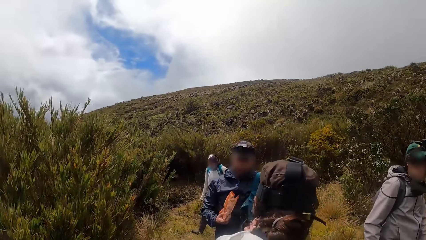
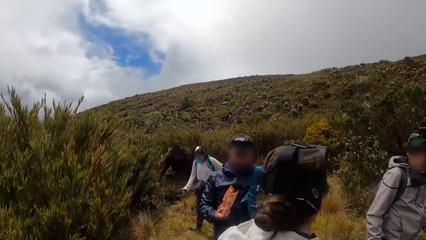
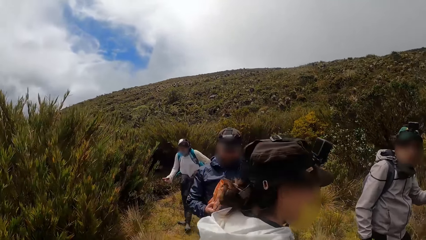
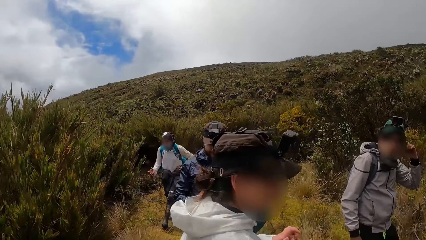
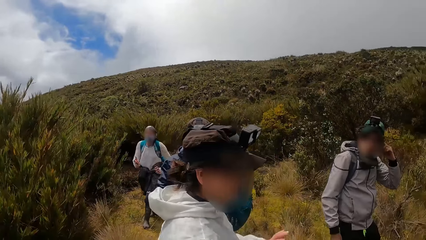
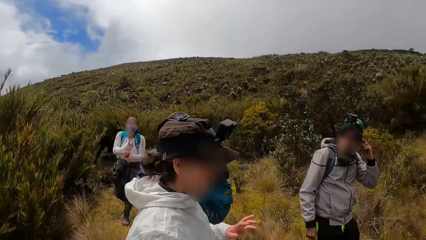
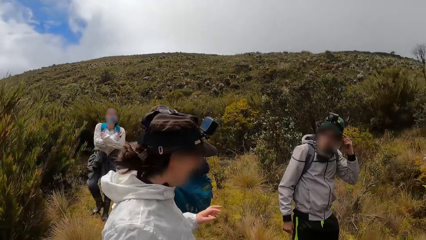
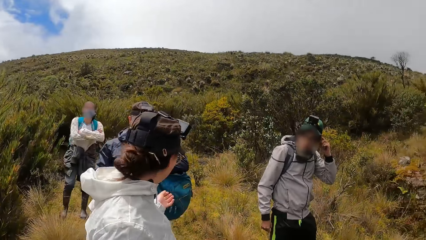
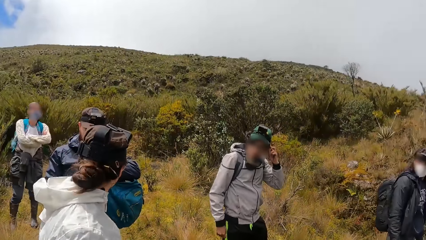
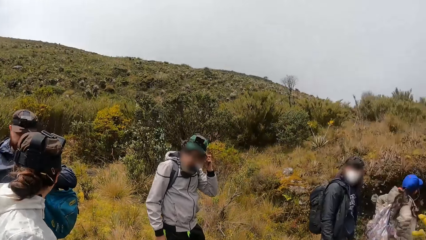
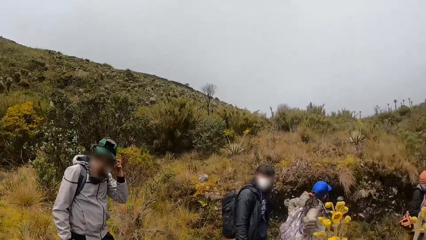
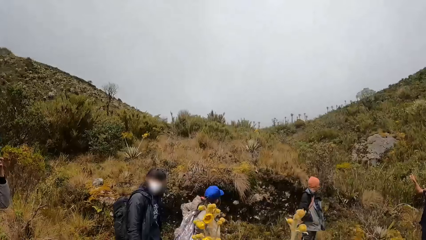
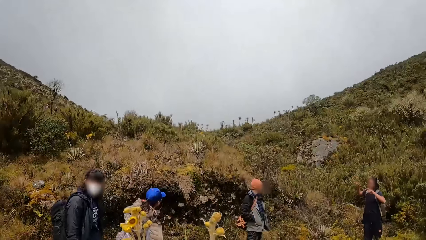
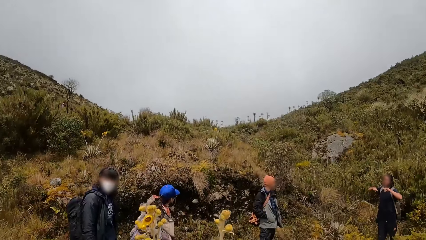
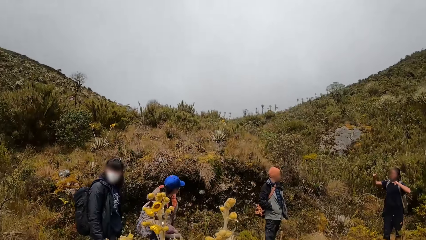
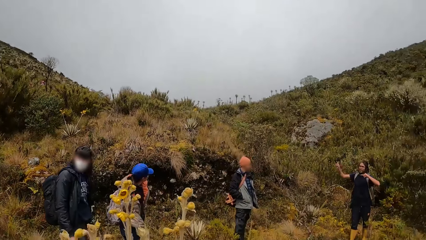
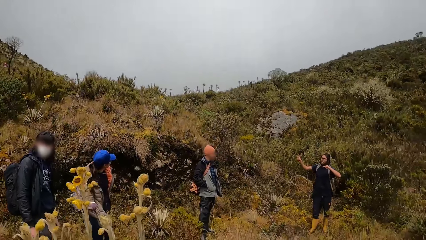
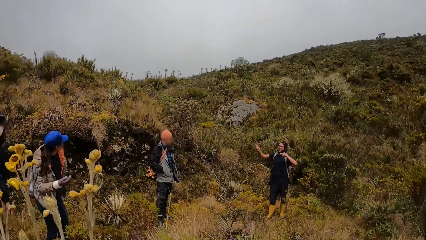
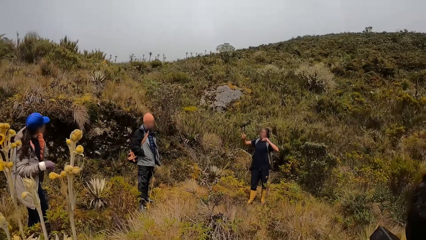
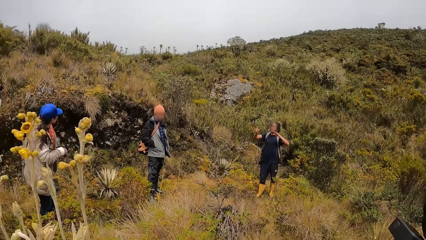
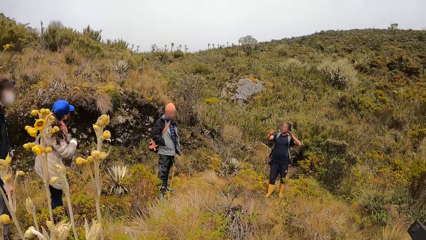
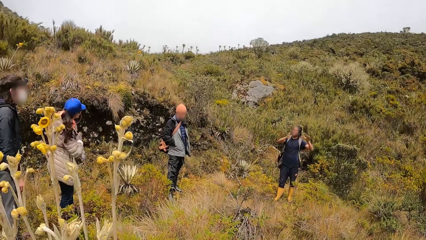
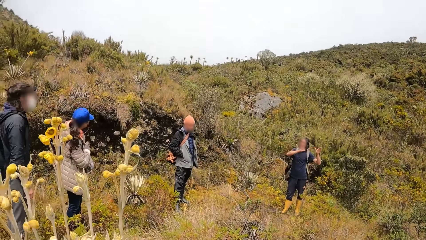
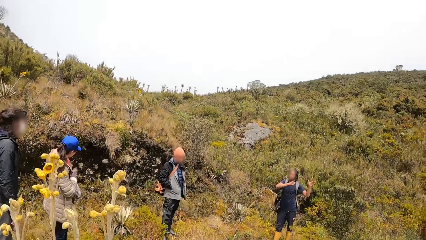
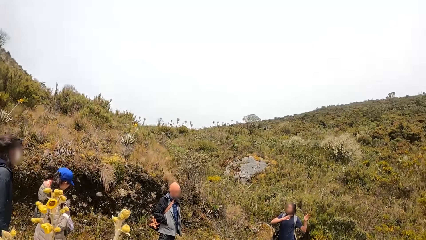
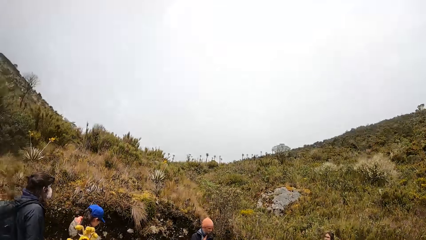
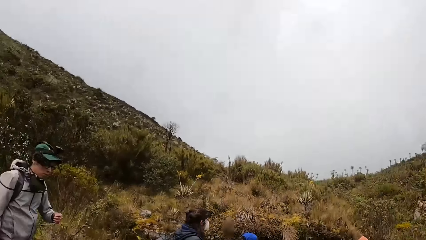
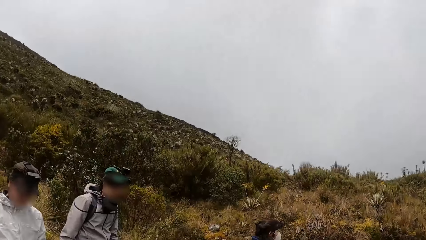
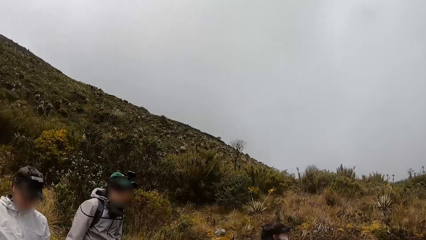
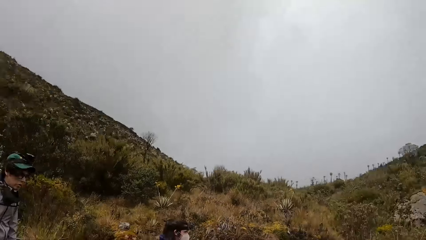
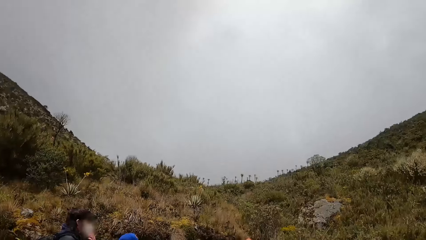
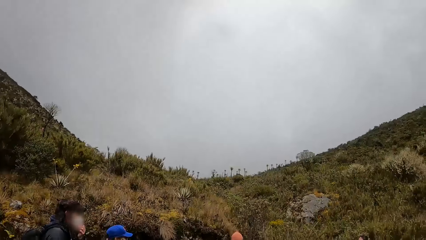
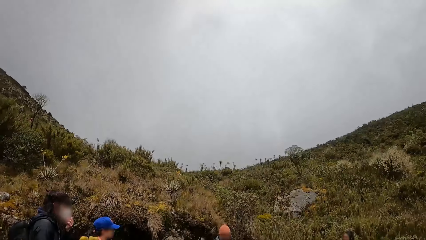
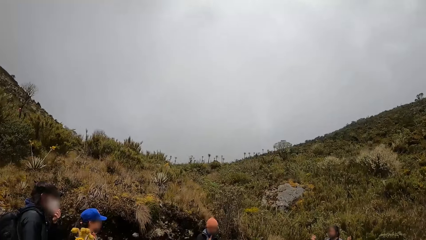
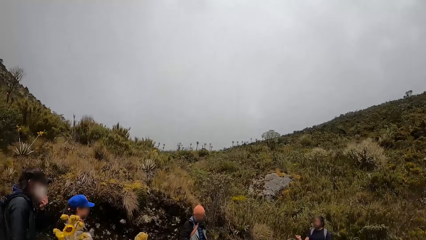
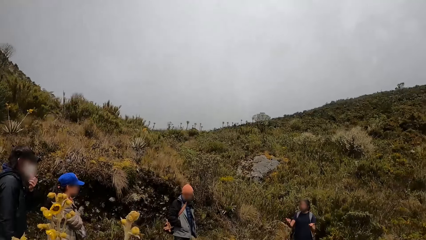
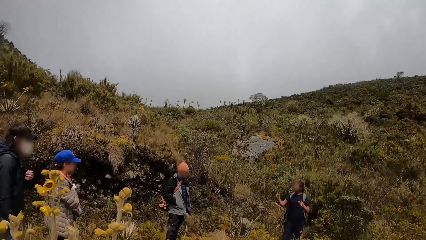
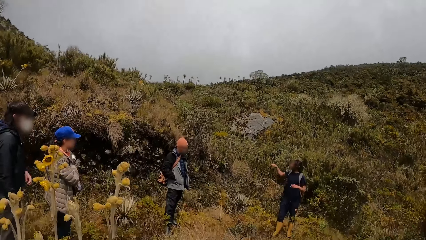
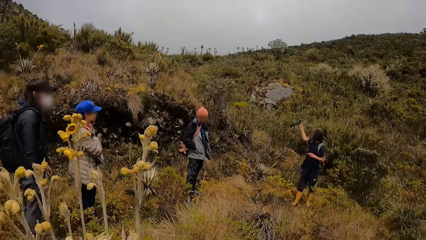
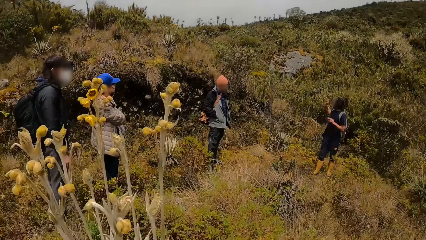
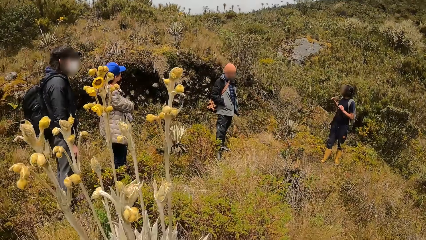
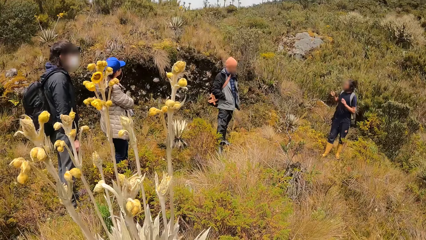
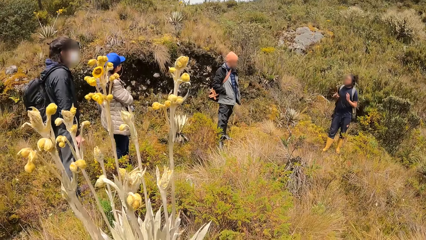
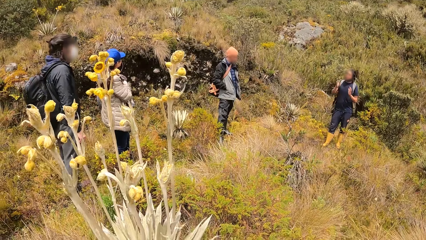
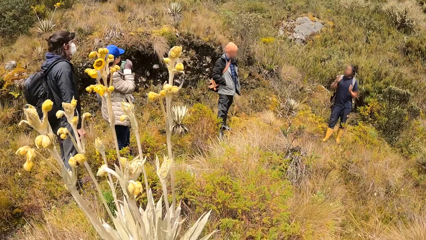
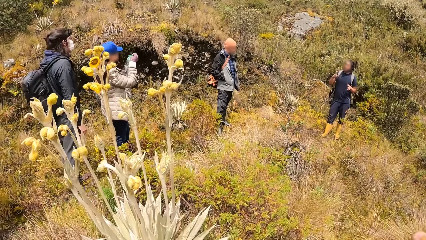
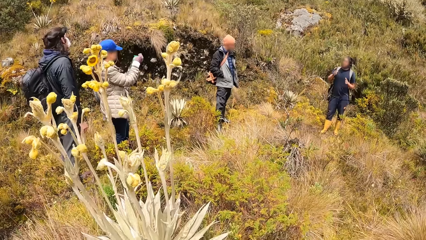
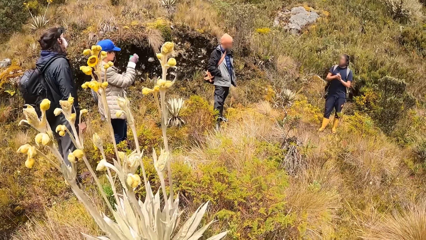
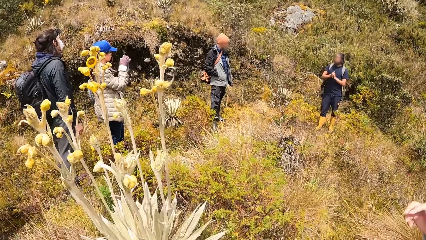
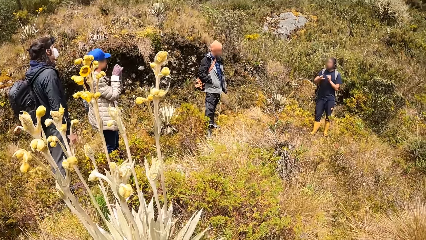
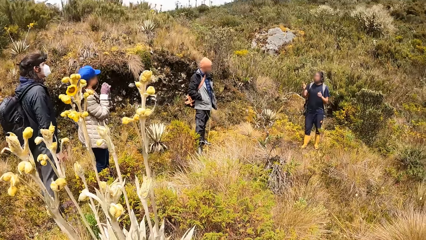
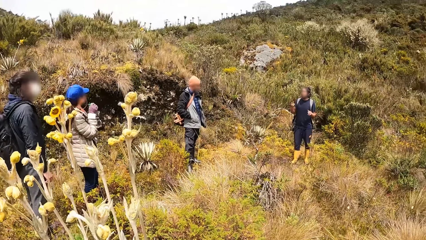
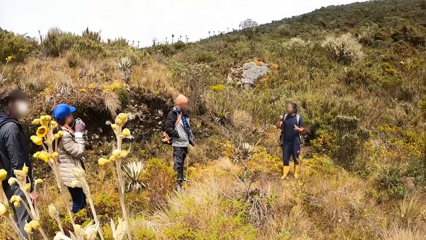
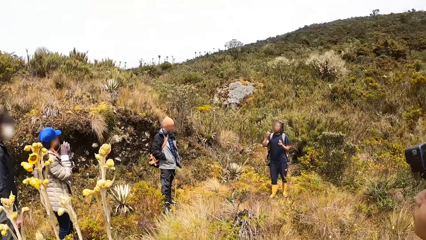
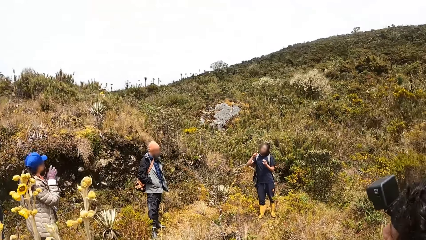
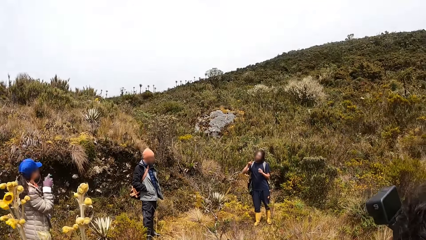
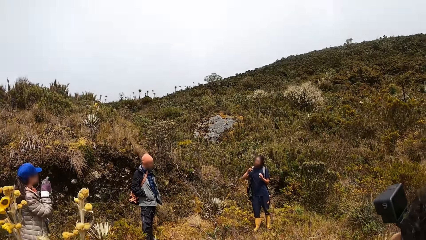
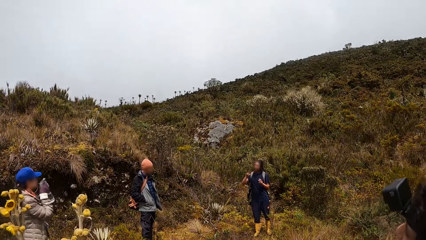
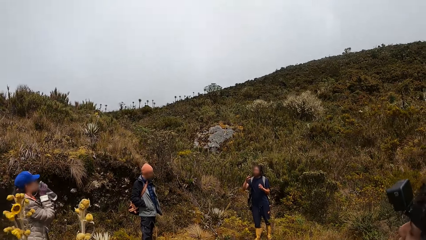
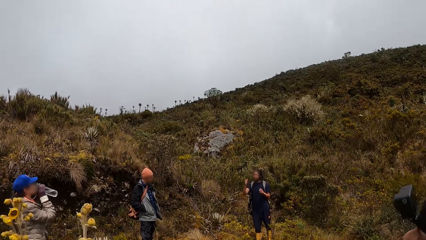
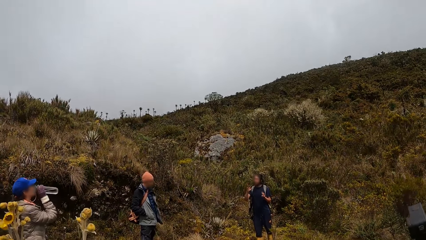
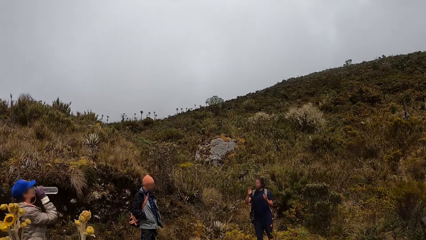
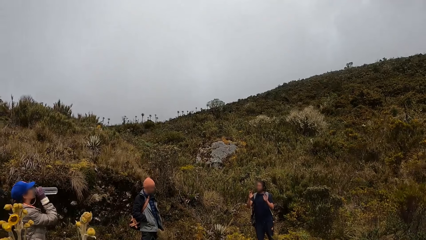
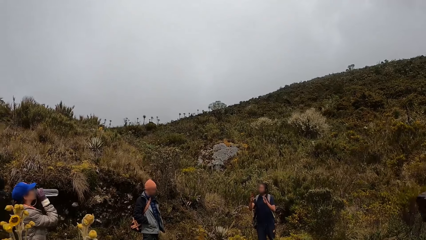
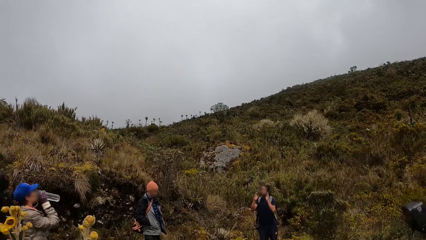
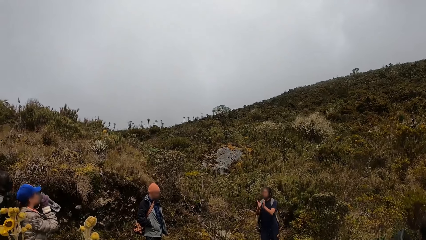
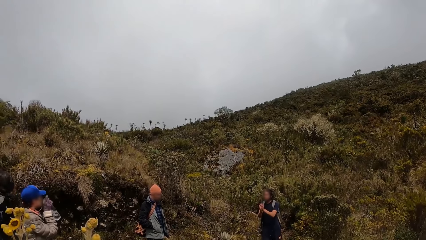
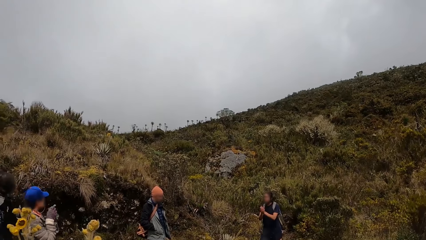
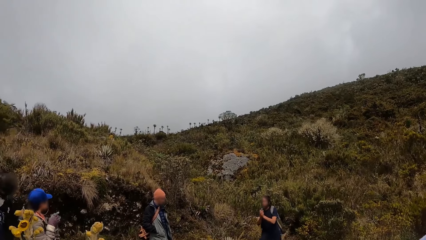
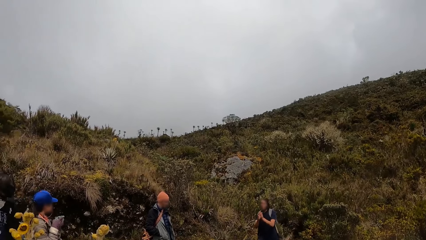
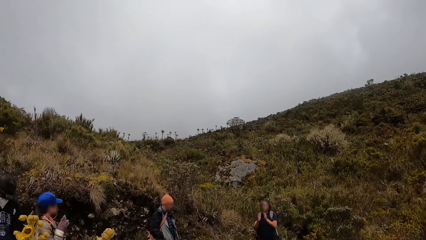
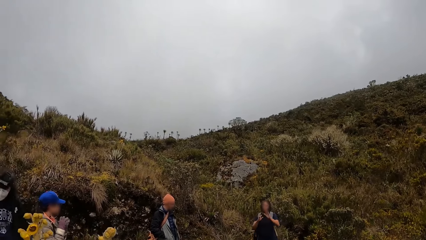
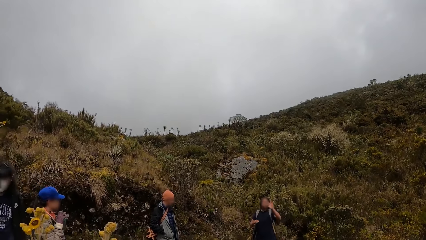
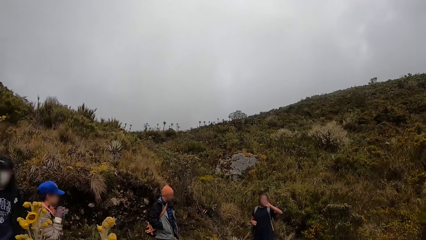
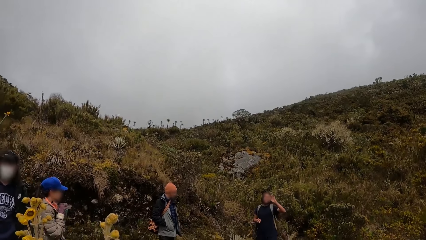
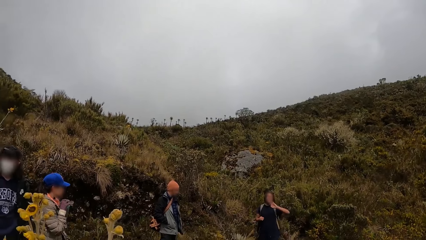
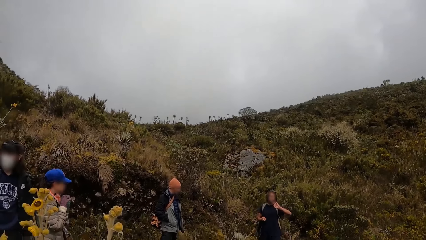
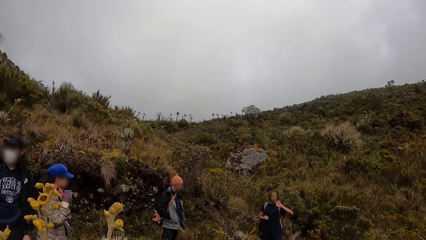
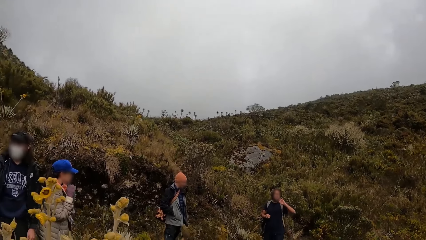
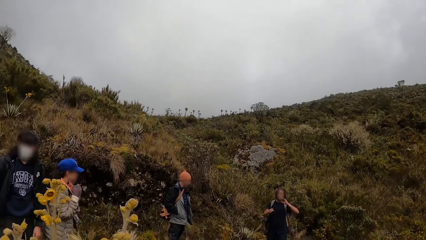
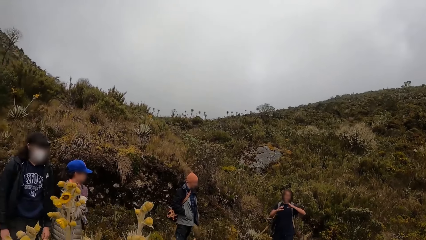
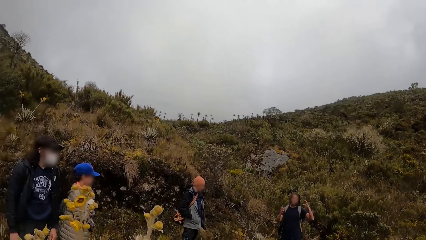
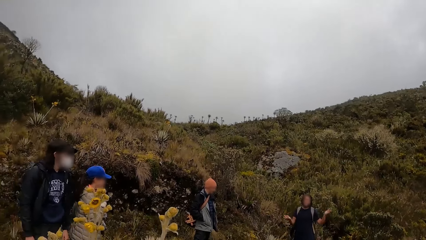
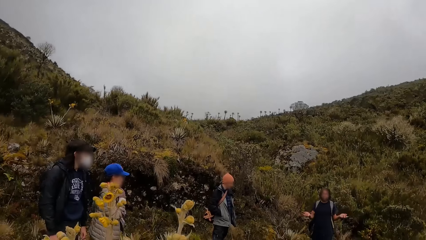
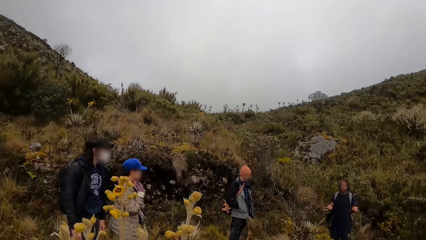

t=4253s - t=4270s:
The camera wearer looks up the mountain. A man adjusts his camera band on his head with his left hand. Another man converses with the team. A woman holds the bag with both hands. The camera wearer looks at the second man. A third man adjusts his mask on his face with his left hand. The camera wearer looks up the mountain. The second man converses with the team. The woman removes a bottle of water from the bag with her gloved right hand. The woman lifts the lid on the bottle of water with her gloved right hand. The camera wearer looks around the mountains. The woman drinks from the bottle of water with her gloved right hand. The second man converses with the team. The woman holds the bottle of water with both gloved hands and places the lid on the bottle of water with her gloved right hand.
